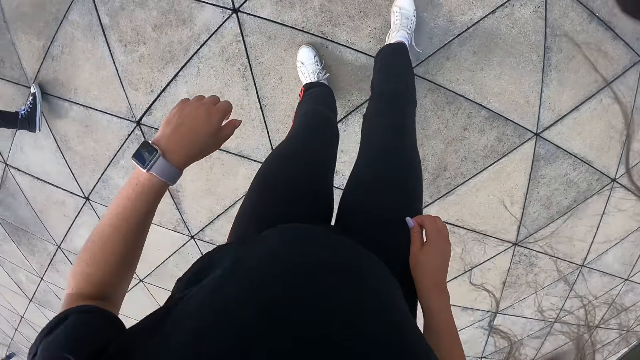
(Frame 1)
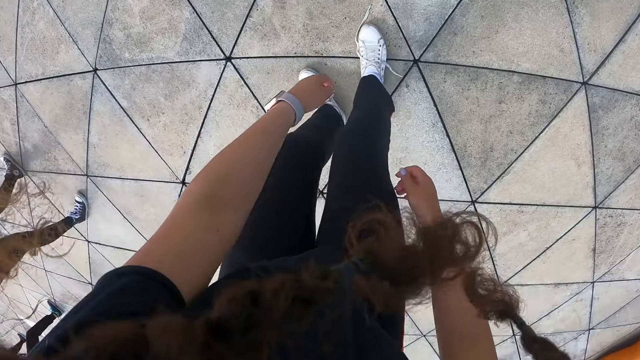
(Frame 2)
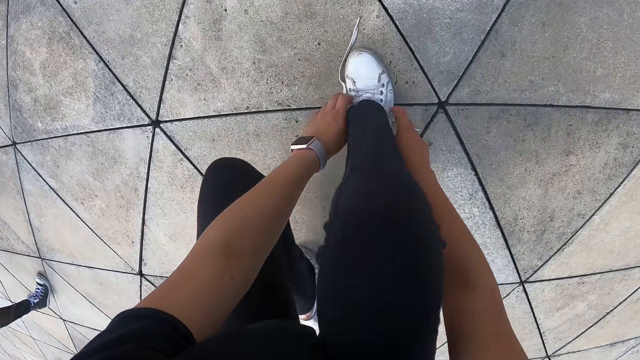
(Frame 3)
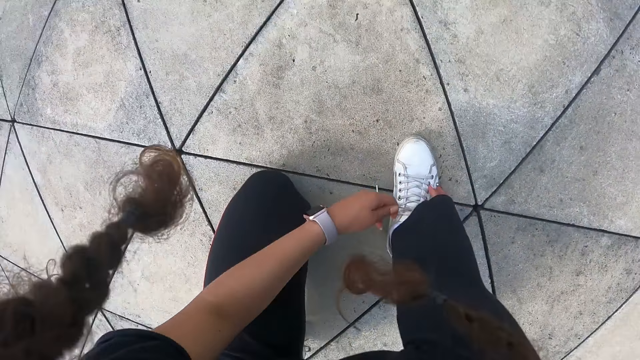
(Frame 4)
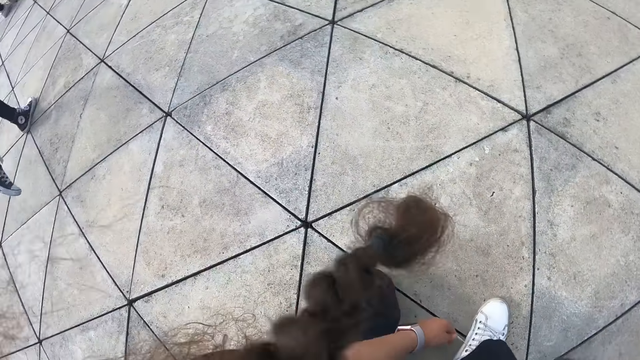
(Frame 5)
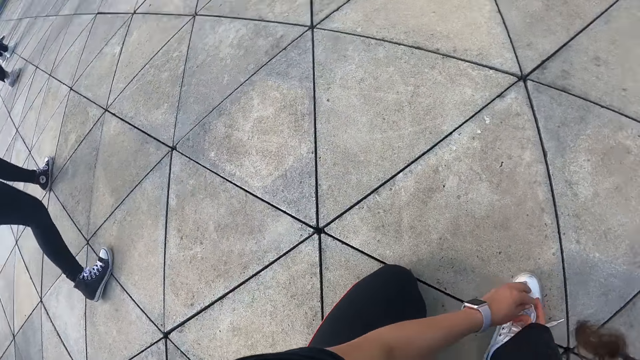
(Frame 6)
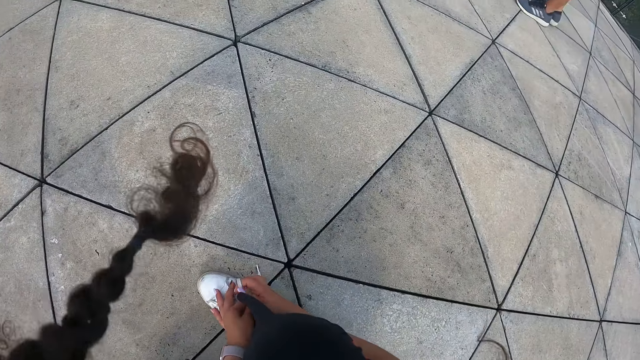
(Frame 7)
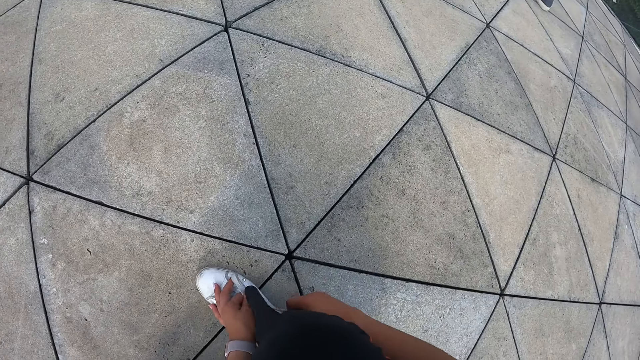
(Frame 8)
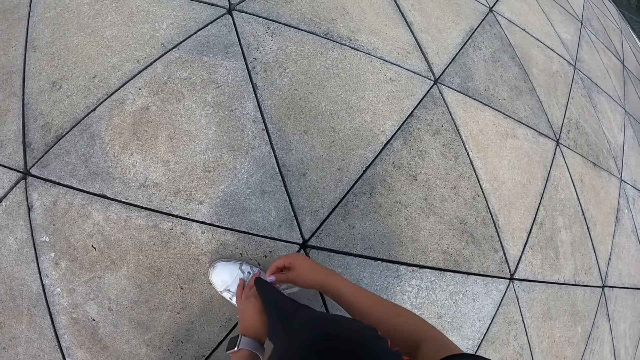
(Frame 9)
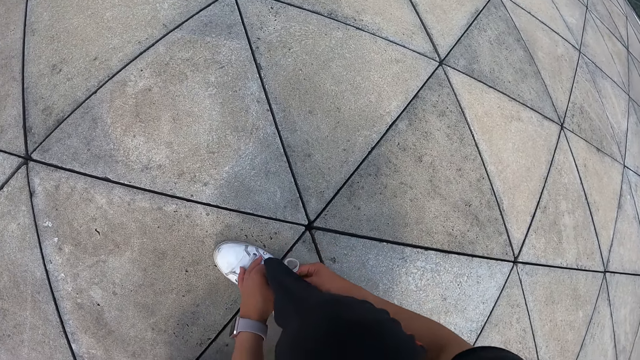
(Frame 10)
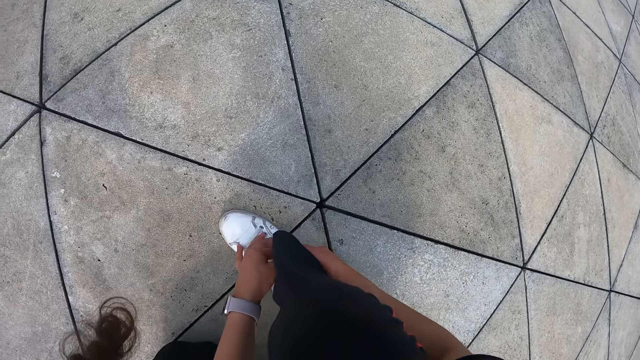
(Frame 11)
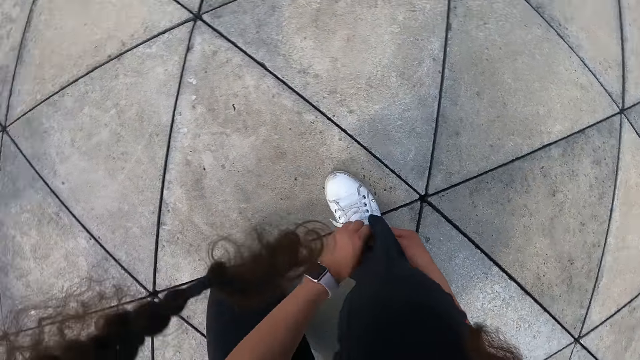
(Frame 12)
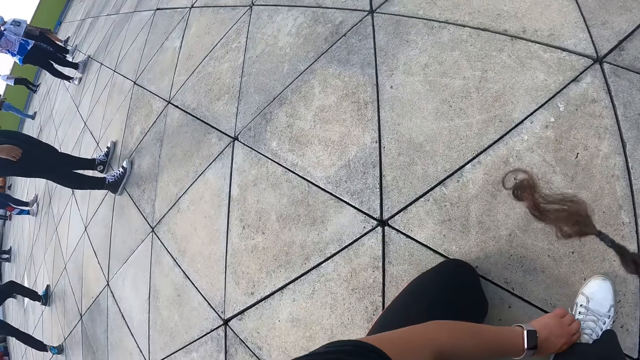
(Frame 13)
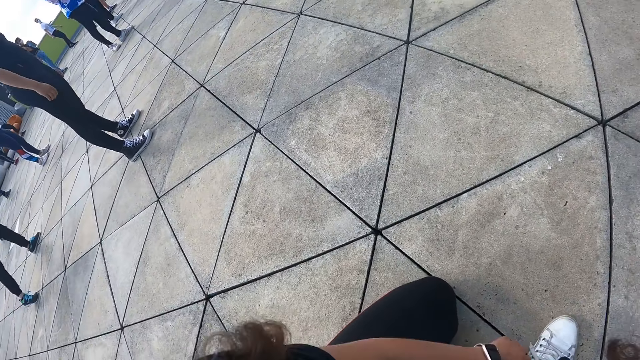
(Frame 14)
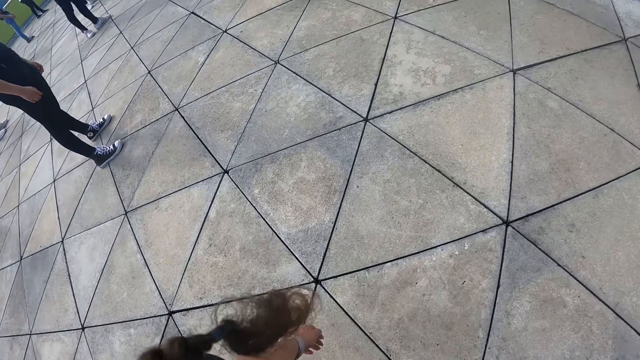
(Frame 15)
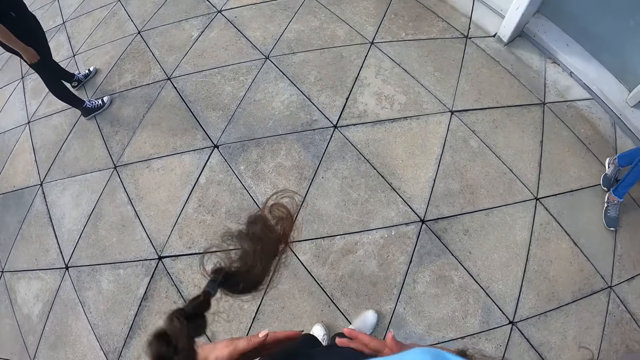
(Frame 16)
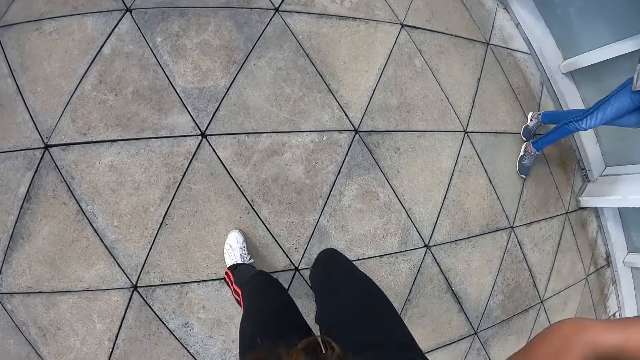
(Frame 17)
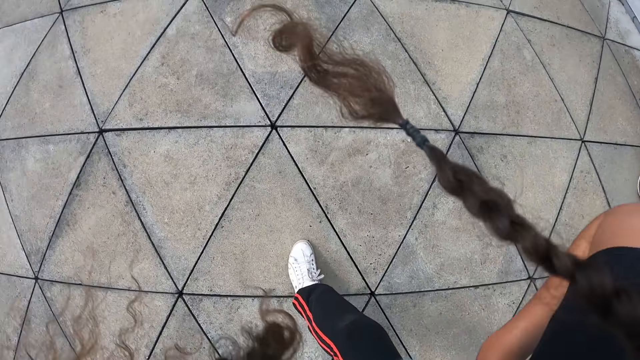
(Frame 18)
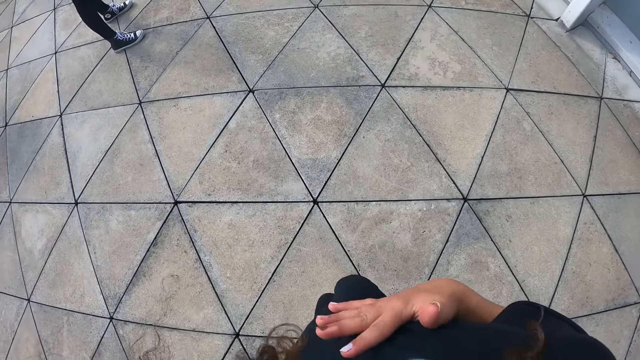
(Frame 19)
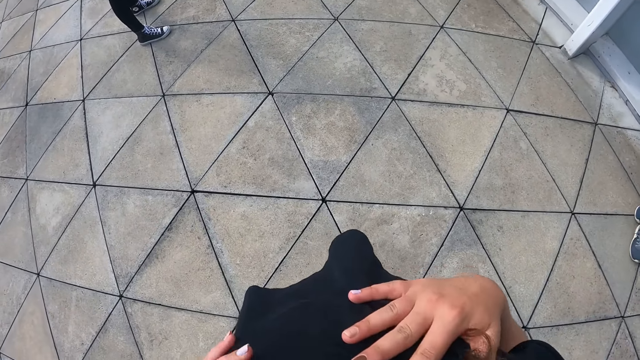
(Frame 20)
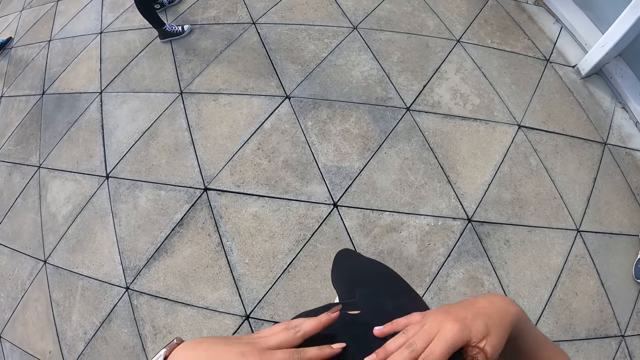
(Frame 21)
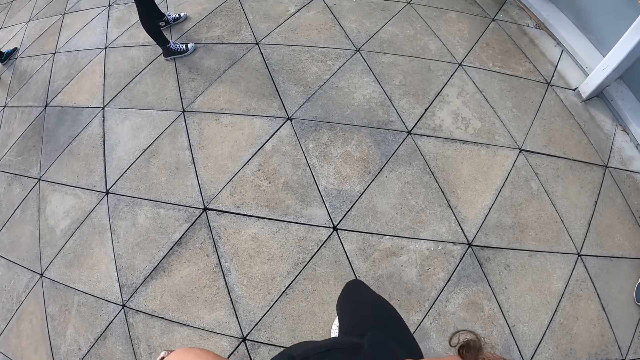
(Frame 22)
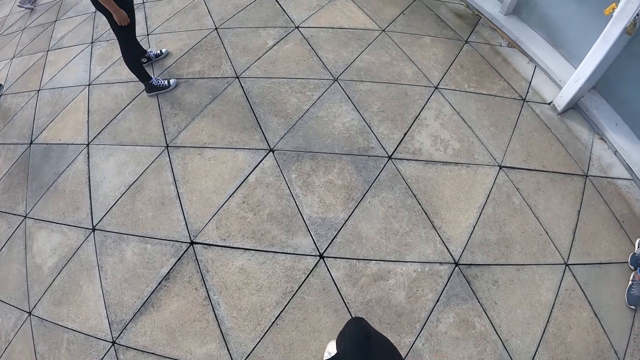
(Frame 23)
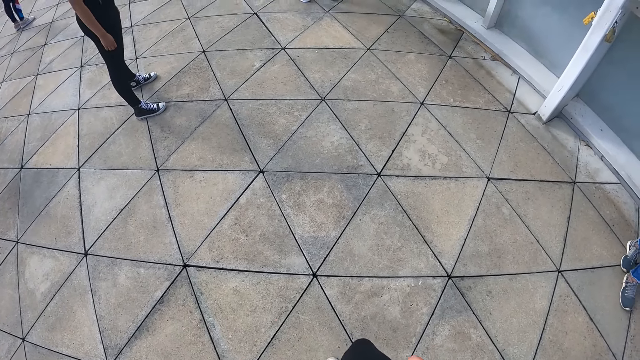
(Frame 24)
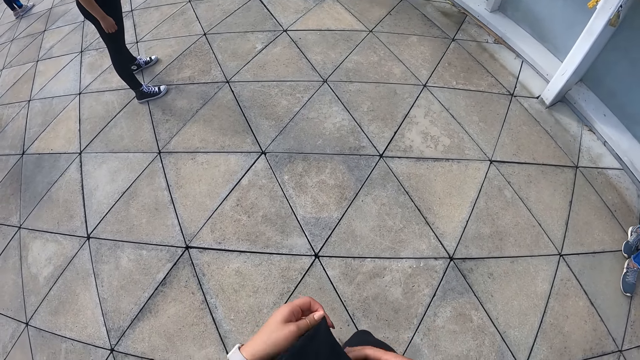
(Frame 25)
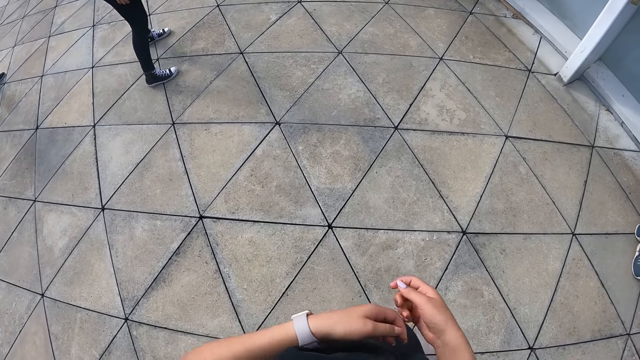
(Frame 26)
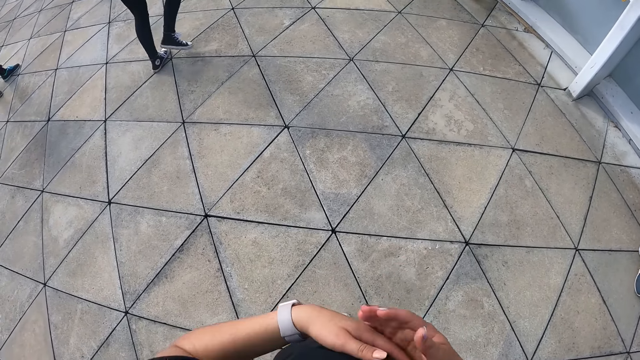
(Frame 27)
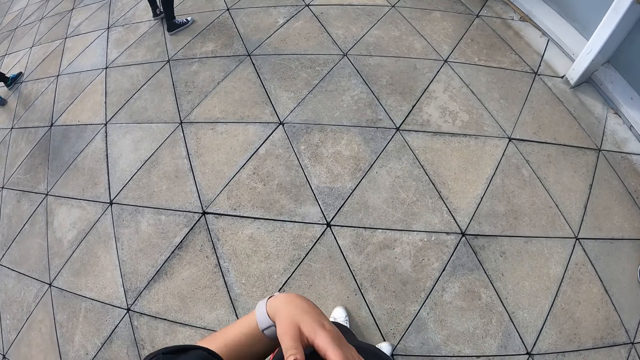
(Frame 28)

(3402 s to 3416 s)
The camera wearer ties a shoe lace. They stand. They breathe in.

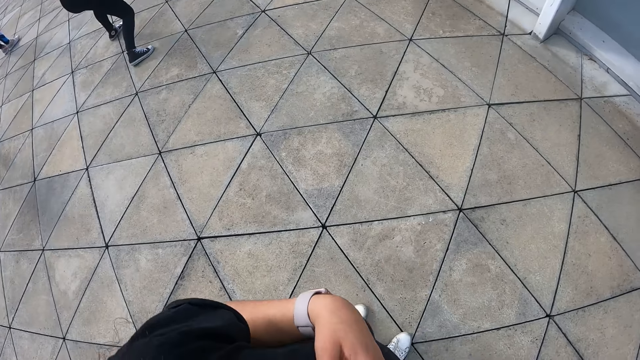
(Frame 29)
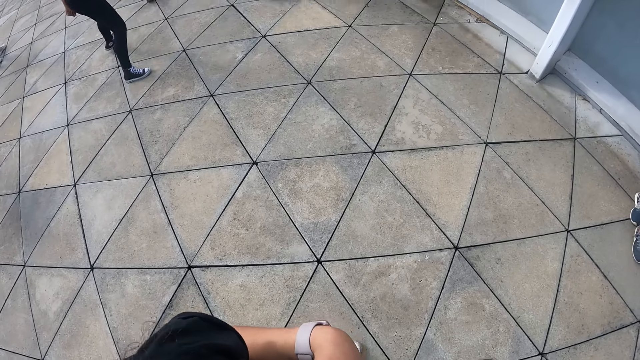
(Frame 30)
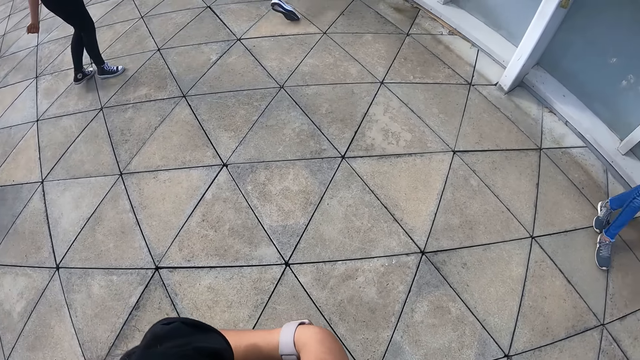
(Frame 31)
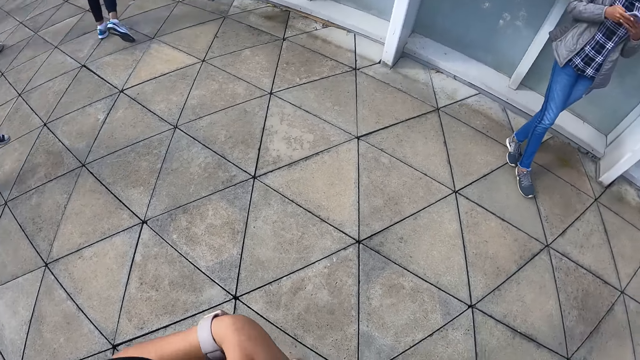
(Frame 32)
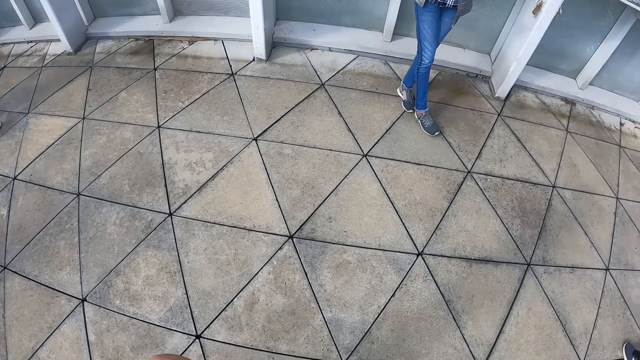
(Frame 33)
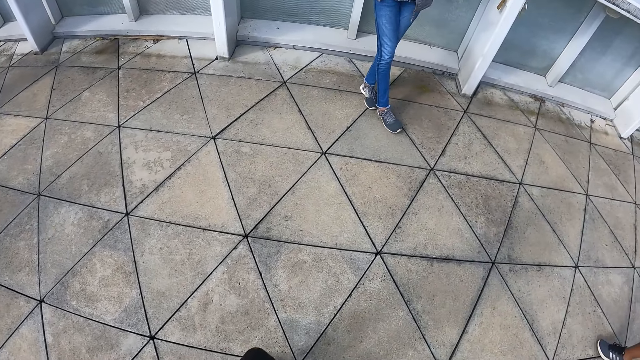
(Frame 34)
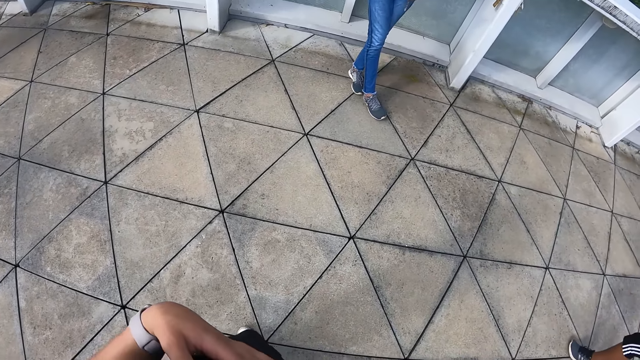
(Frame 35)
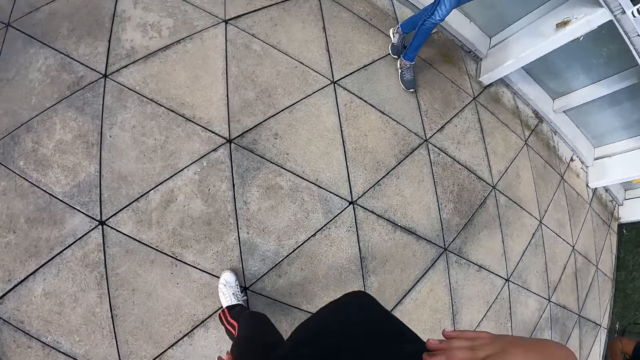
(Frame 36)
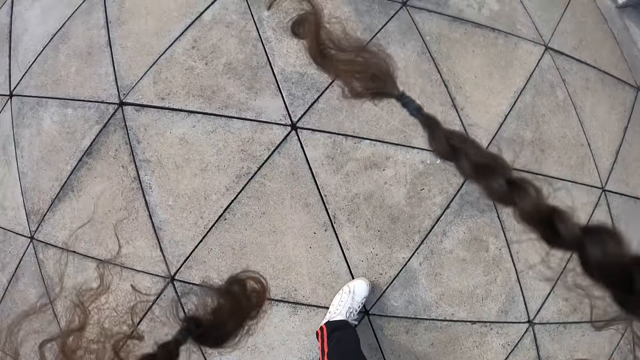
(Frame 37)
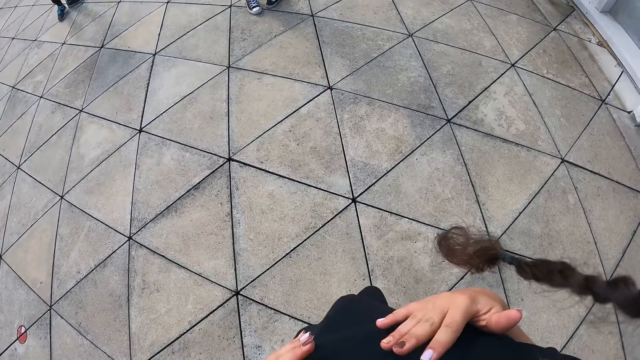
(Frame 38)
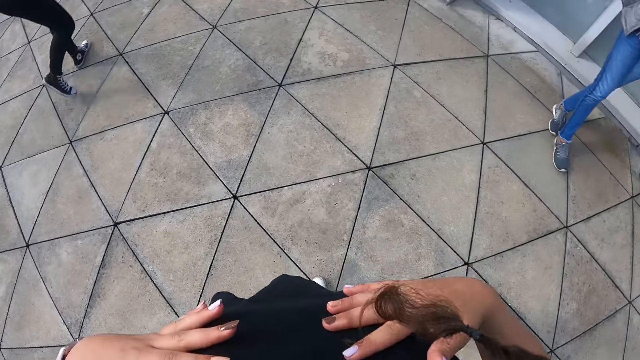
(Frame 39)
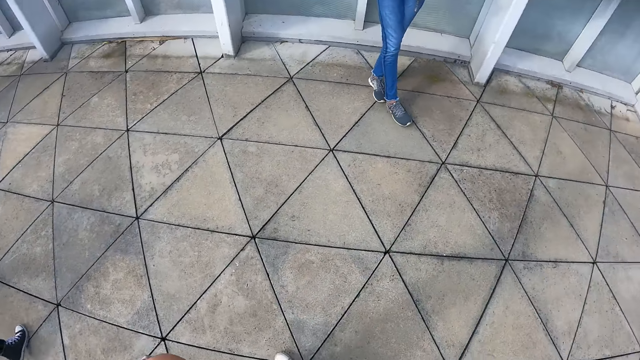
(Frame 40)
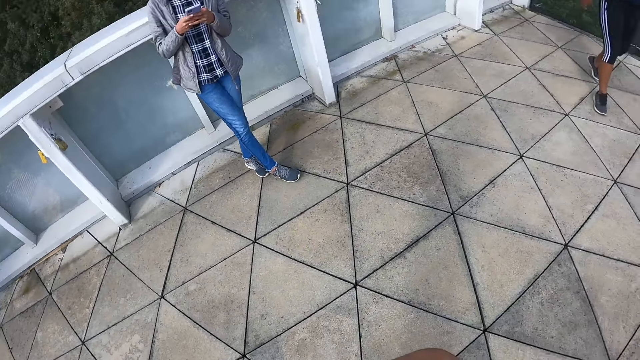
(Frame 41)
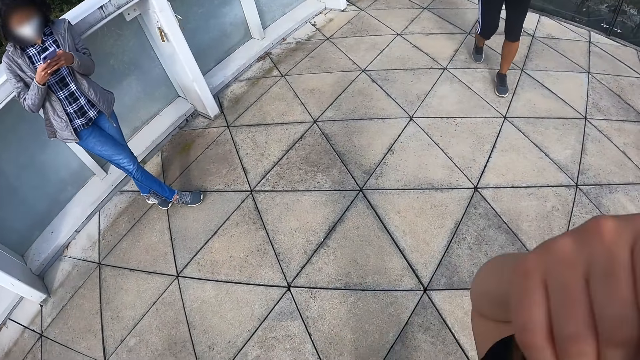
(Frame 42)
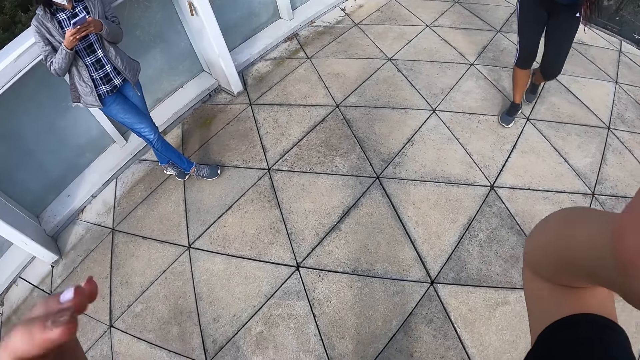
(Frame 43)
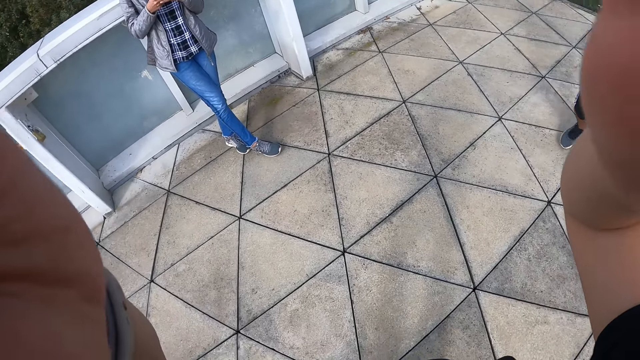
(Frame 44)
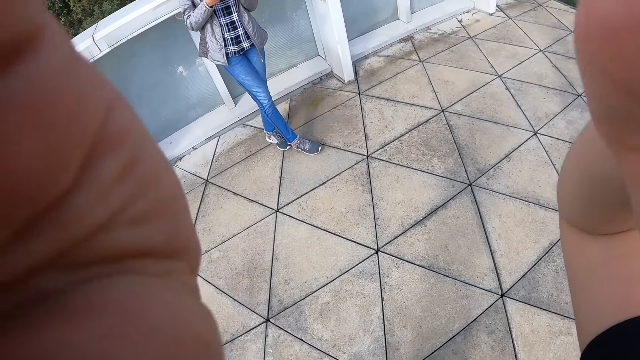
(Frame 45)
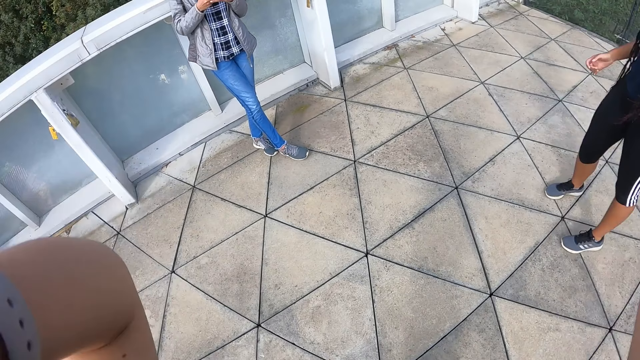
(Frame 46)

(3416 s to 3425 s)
A man stands. The camera wearer breathes in. A woman walks.
